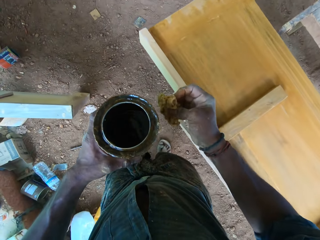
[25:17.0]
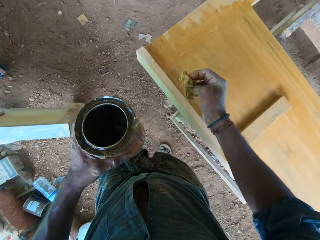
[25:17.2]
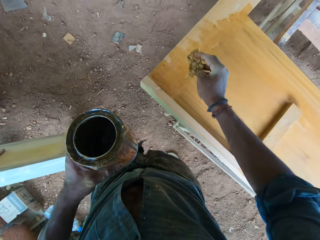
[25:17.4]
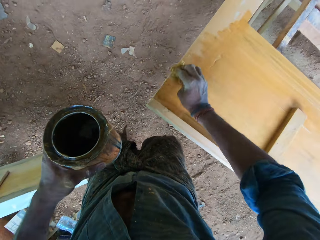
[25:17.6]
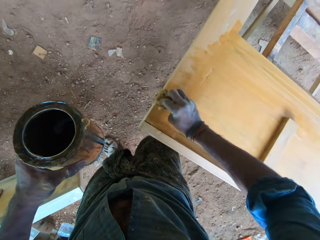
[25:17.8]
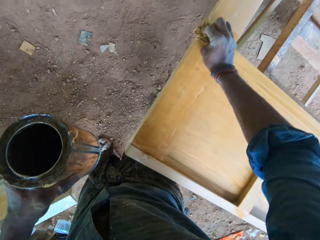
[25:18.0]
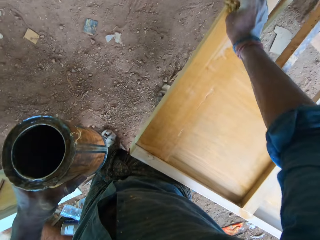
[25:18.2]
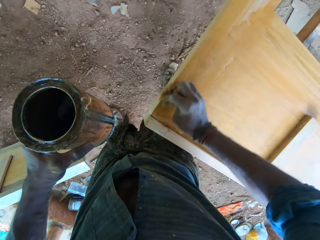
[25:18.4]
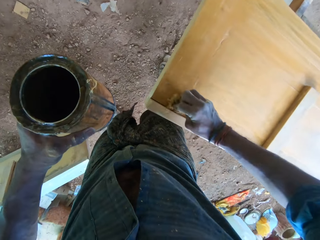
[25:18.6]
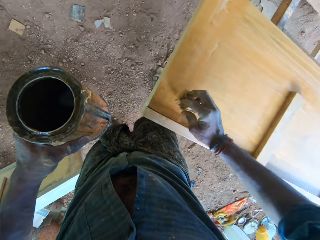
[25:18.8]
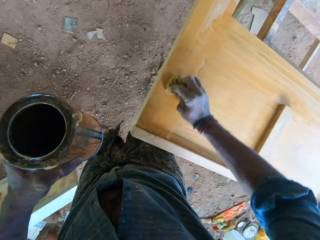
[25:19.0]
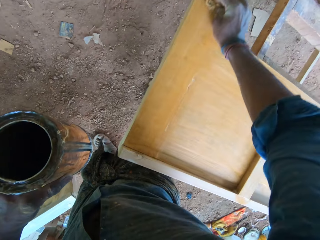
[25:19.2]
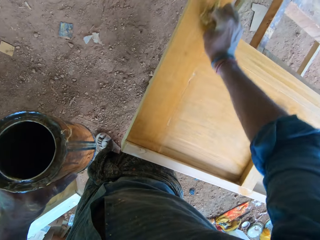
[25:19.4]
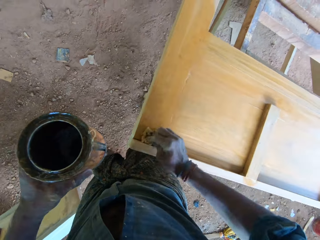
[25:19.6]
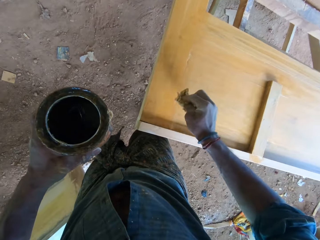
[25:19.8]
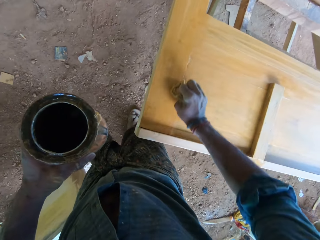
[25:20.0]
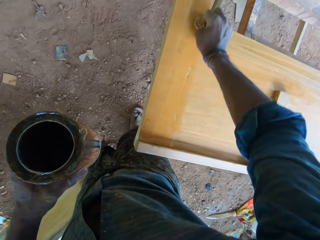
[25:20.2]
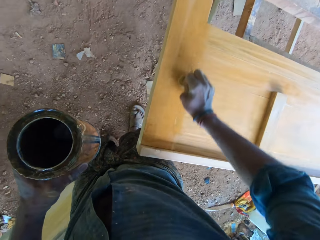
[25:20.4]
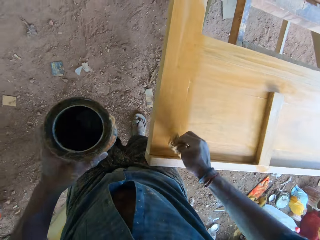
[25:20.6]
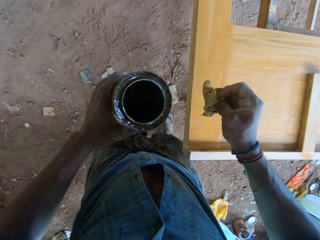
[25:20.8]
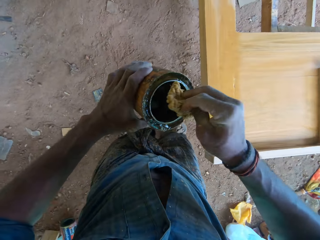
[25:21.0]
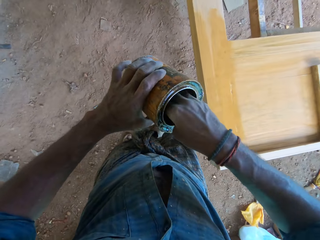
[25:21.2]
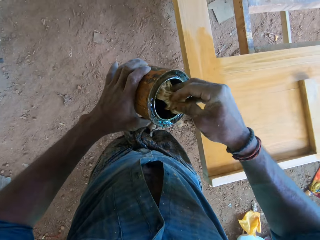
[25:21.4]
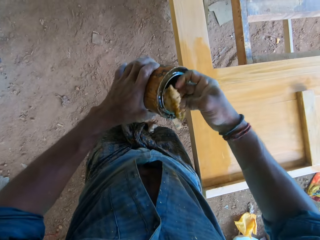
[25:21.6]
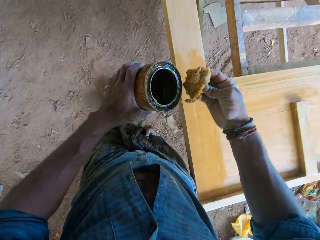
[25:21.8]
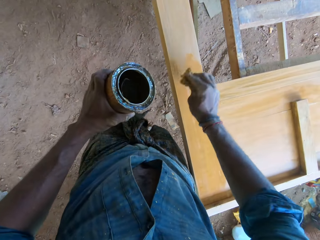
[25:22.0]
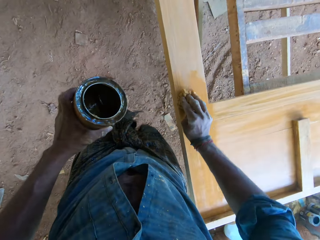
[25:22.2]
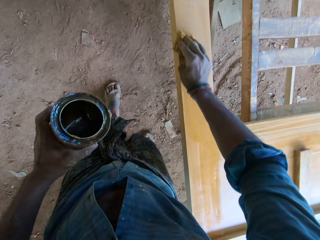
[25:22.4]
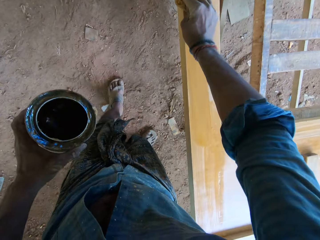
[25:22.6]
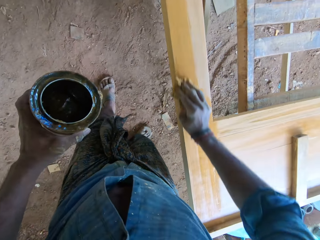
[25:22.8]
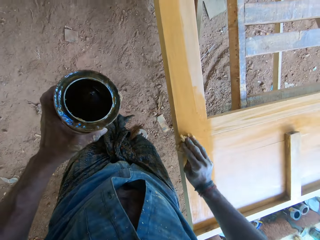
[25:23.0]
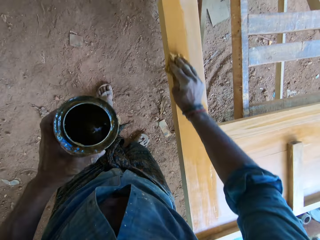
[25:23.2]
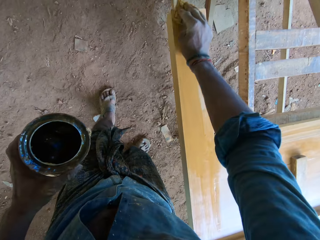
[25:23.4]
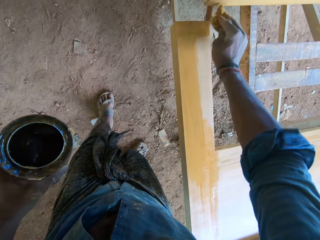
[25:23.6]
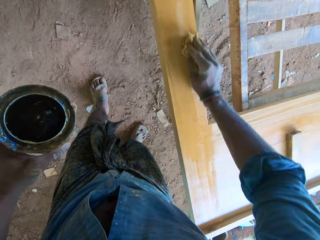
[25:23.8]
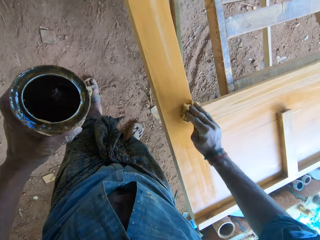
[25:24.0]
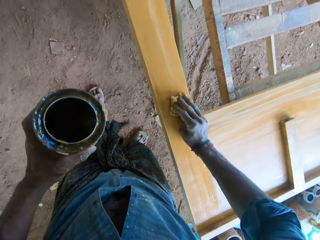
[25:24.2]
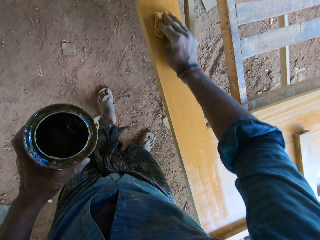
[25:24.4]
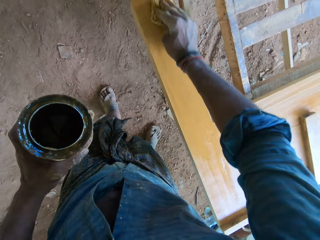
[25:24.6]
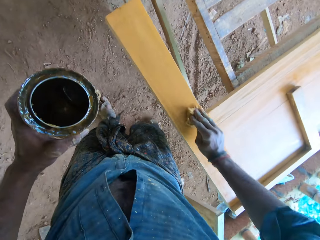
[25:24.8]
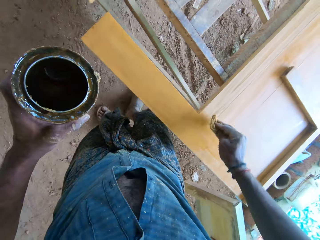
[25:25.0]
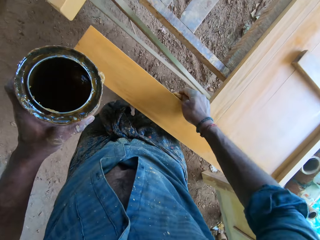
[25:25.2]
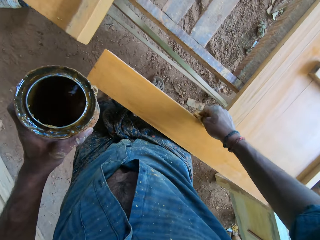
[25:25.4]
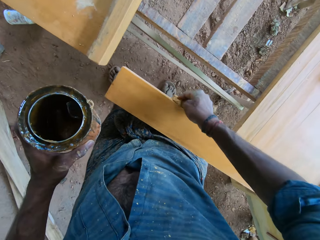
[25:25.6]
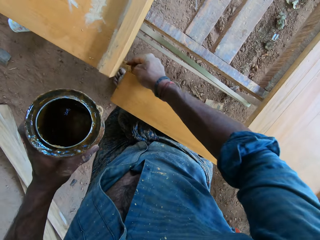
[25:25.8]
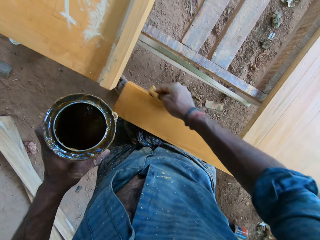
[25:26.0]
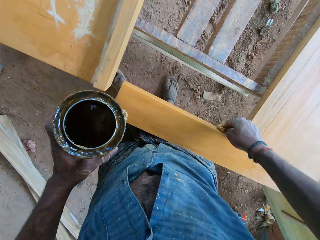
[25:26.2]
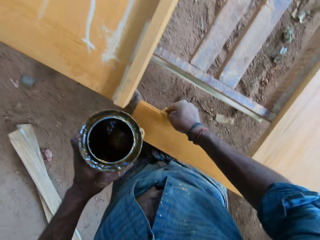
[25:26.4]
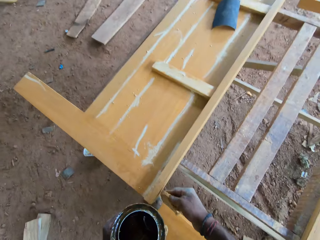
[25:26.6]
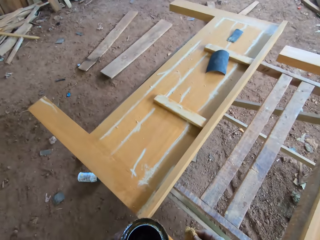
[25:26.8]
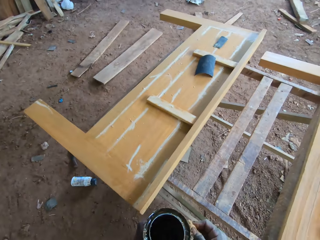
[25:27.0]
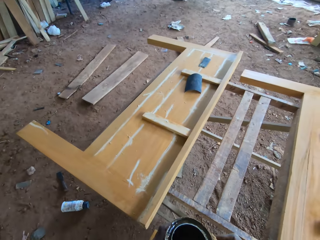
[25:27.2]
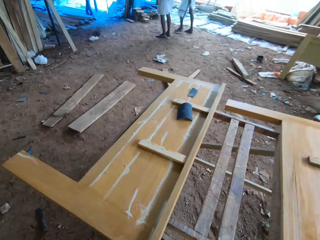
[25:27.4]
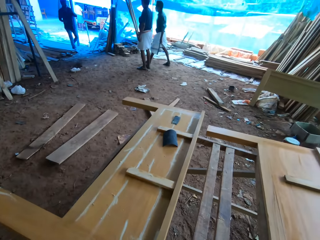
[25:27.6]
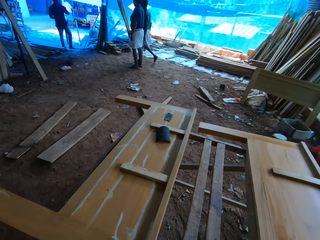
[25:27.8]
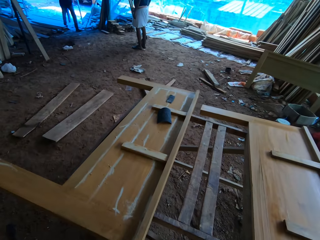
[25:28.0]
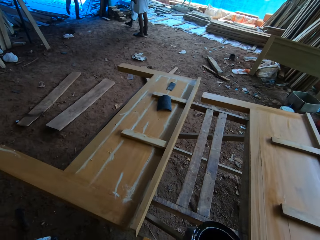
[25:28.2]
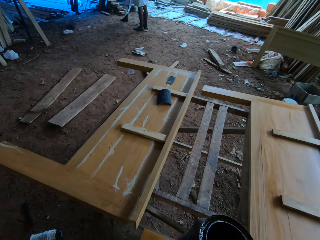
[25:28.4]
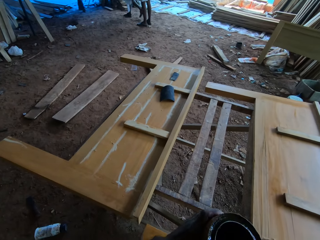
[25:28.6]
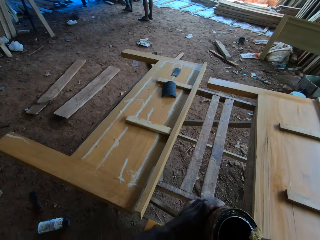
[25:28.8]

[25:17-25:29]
The camera wearer rubs the wood piece with the sponge in his right hand. He dips the sponge in the gloss tin in his left hand with the sponge in his right hand. He rubs the wood piece with the sponge in his right hand. He touches the side of the gloss tin in his left hand with the sponge in his right hand.

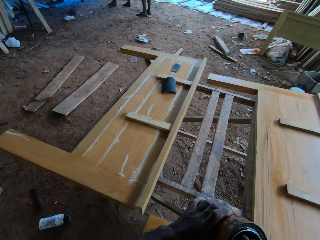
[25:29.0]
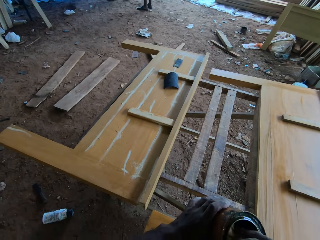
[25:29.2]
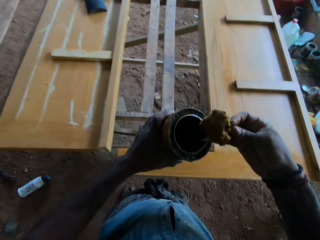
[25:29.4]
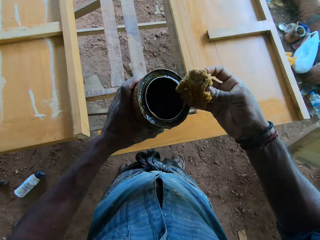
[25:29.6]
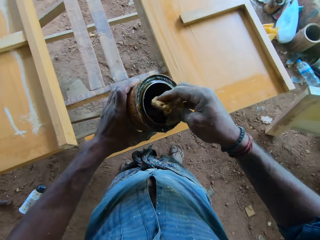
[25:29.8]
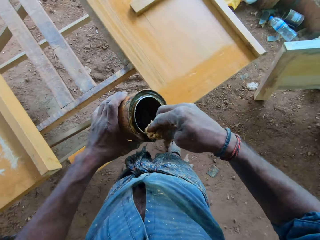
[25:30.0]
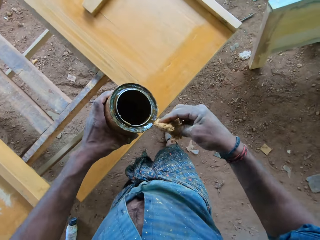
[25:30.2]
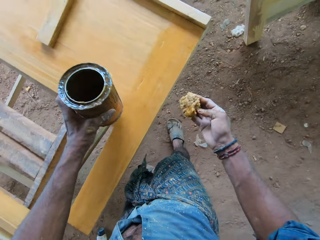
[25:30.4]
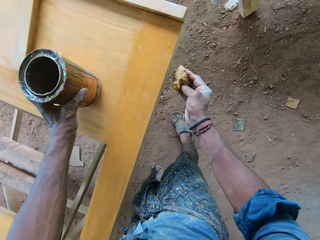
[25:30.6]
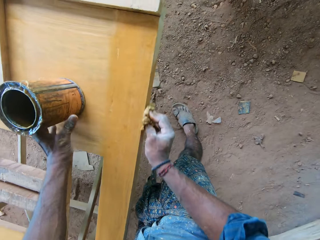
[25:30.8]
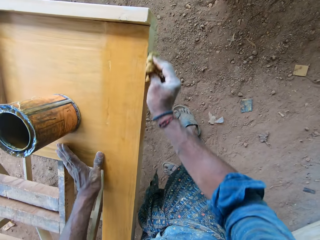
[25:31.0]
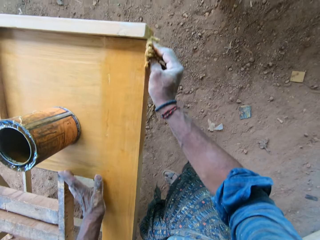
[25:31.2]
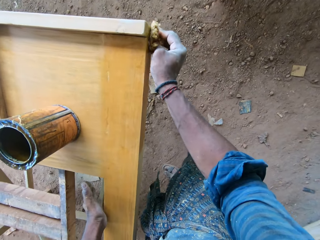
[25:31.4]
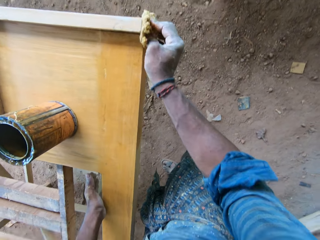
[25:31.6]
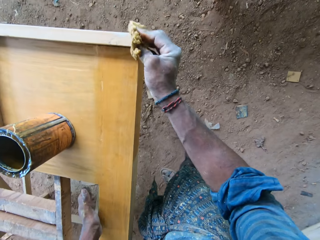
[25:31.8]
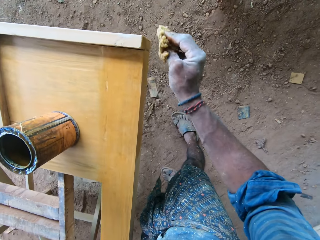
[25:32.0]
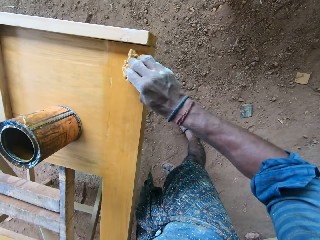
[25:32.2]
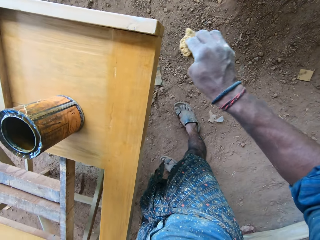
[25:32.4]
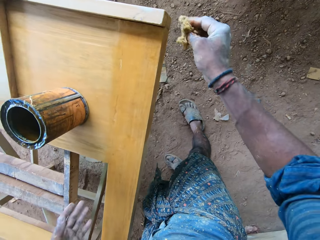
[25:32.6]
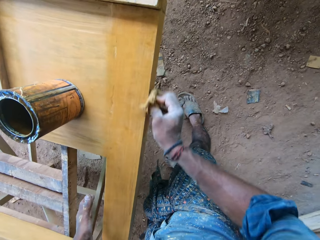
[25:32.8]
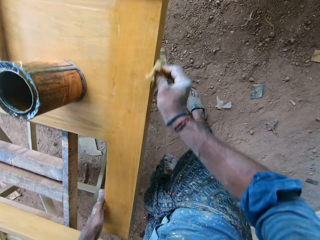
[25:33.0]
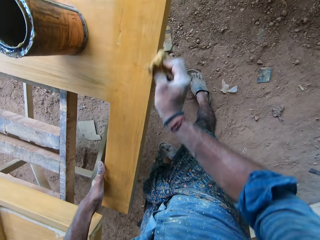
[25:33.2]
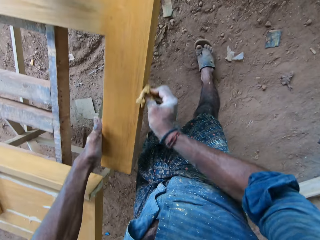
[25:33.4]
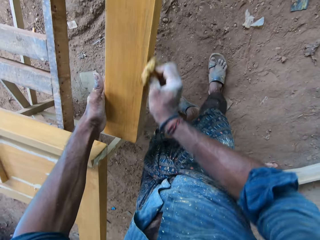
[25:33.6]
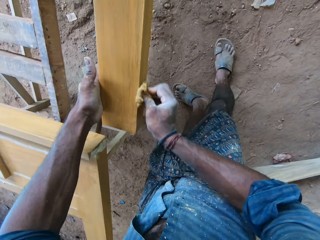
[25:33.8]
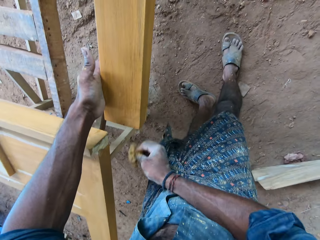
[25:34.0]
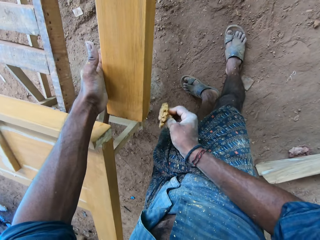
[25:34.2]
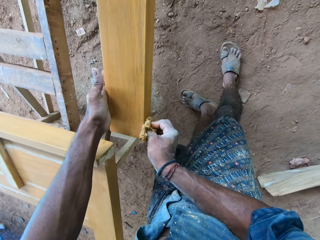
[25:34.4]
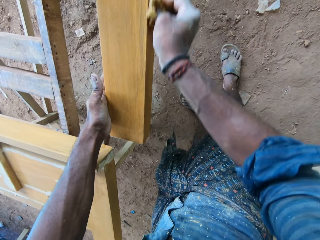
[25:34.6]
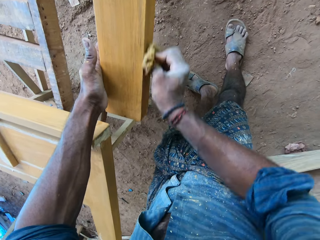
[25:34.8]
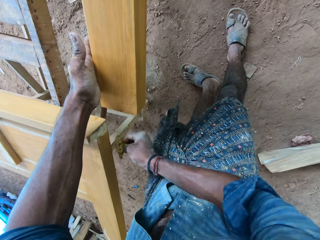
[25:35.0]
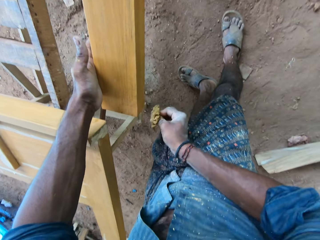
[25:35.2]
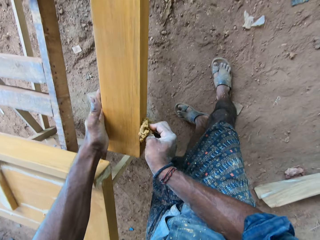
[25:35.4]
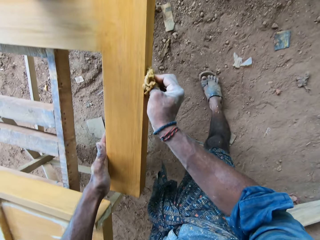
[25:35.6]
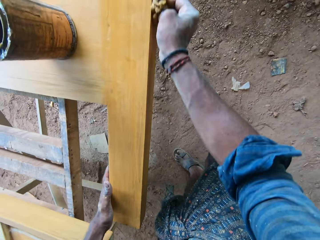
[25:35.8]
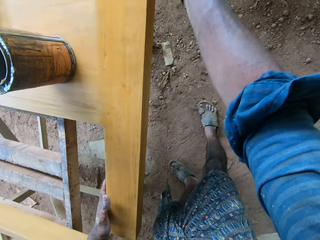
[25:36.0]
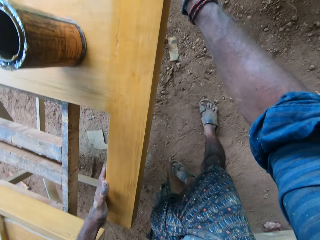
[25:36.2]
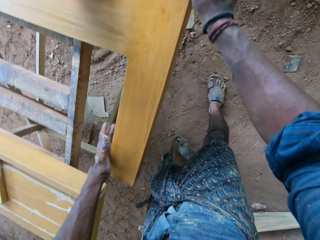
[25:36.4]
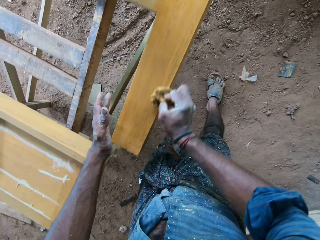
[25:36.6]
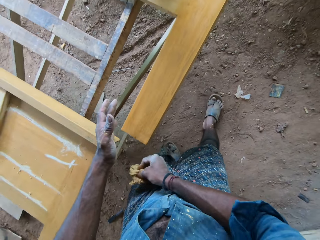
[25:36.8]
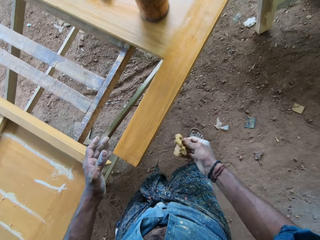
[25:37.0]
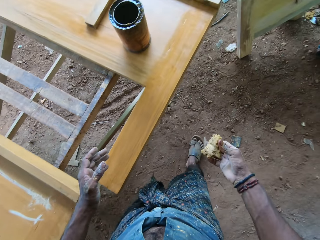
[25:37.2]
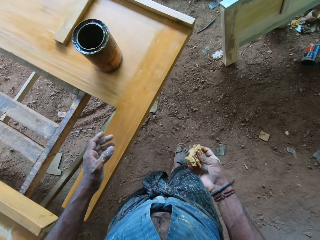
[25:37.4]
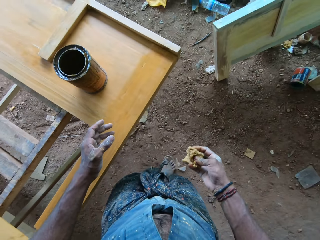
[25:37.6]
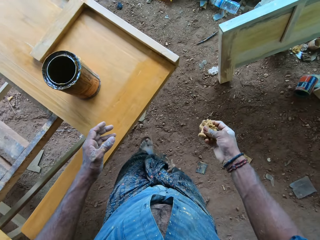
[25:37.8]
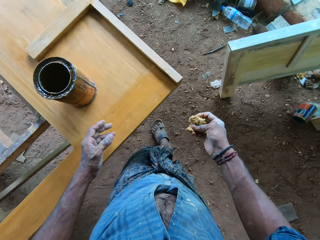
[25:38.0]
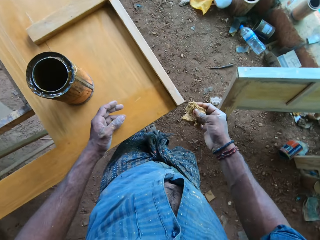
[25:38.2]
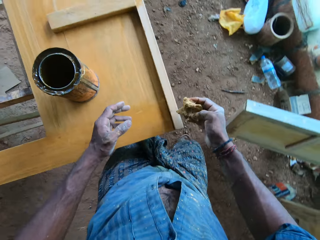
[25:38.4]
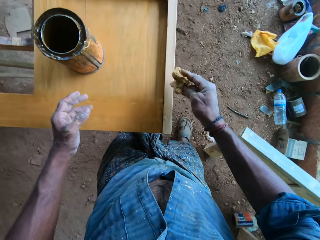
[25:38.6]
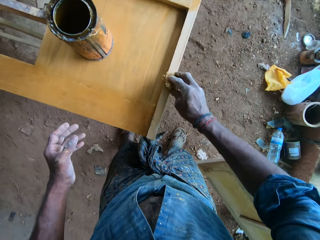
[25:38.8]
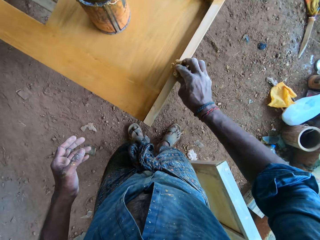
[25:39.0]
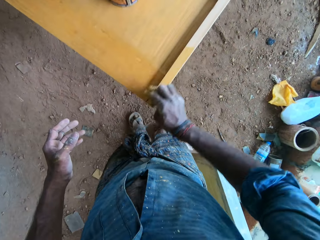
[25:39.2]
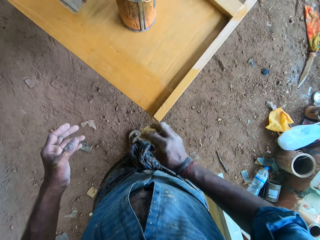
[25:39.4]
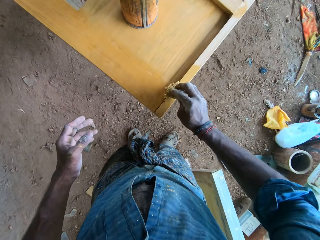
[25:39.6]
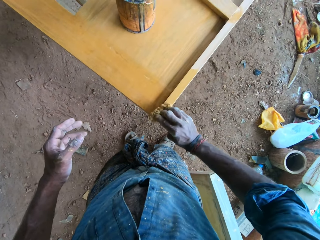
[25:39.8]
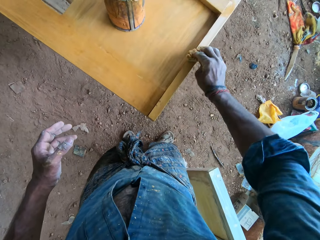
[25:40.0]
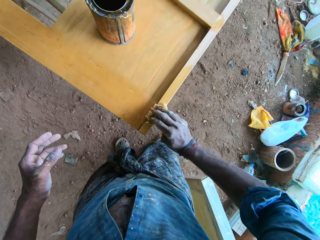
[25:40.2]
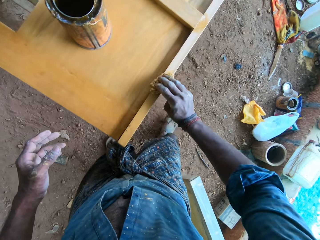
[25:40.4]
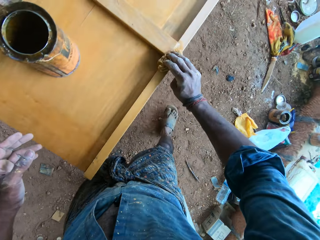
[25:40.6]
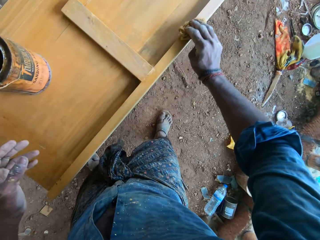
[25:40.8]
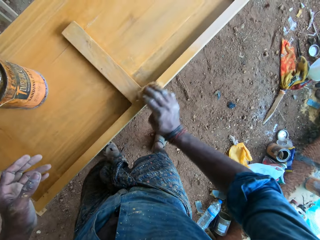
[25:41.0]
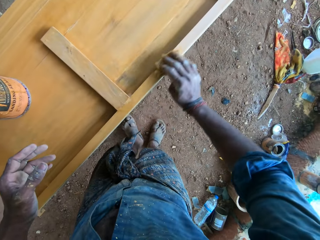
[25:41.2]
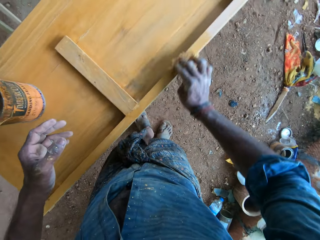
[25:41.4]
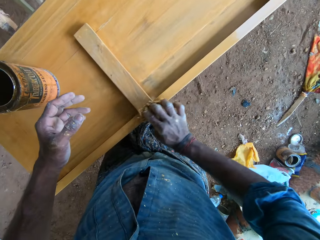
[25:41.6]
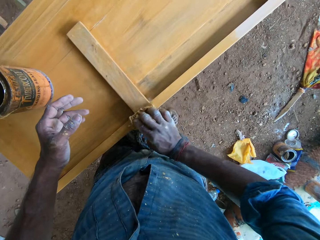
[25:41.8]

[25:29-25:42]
The camera wearer dips the sponge in the gloss tin in his left hand with the sponge in his right hand. He touches the rim of the gloss tin in his left hand with the sponge in his right hand. He drops the gloss tin on the wood piece with his left hand. He rubs the wood piece with the sponge in his right hand. He rubs the wood piece with the sponge in his right hand again.
